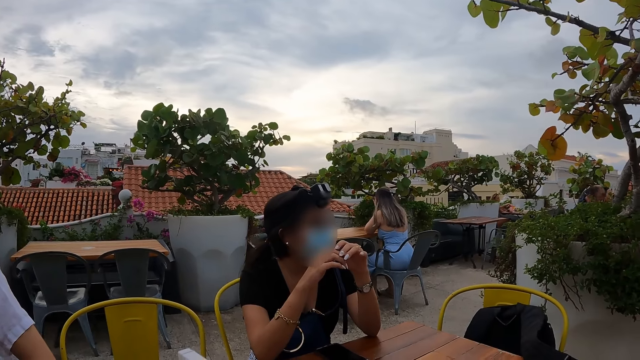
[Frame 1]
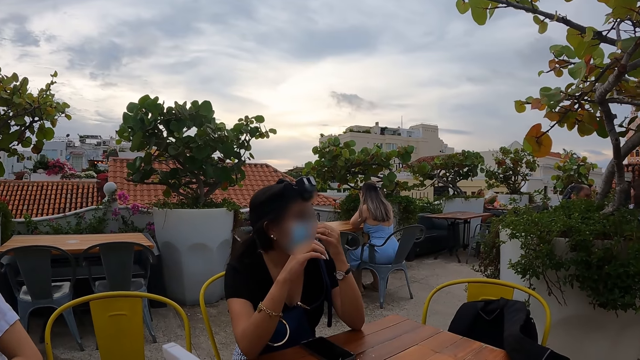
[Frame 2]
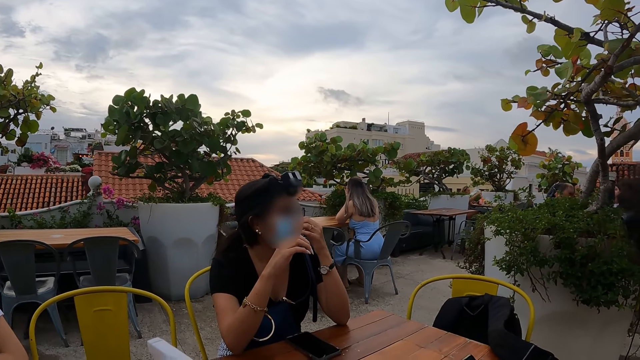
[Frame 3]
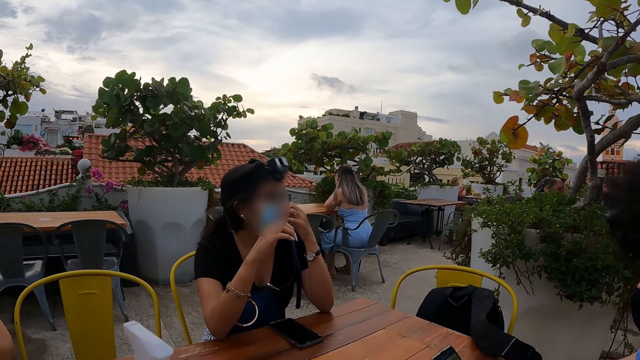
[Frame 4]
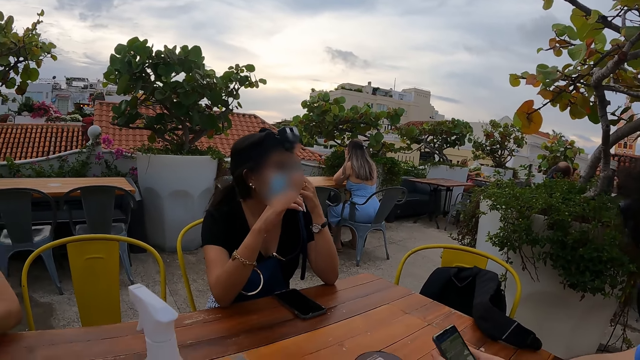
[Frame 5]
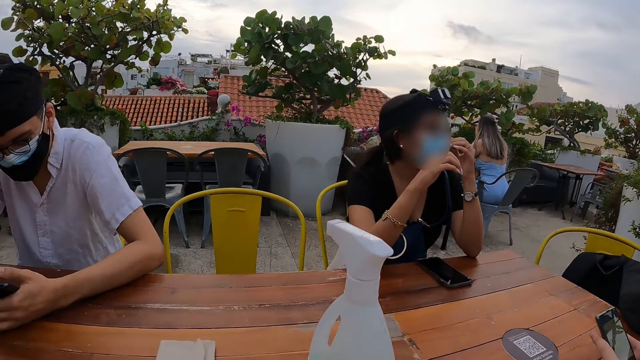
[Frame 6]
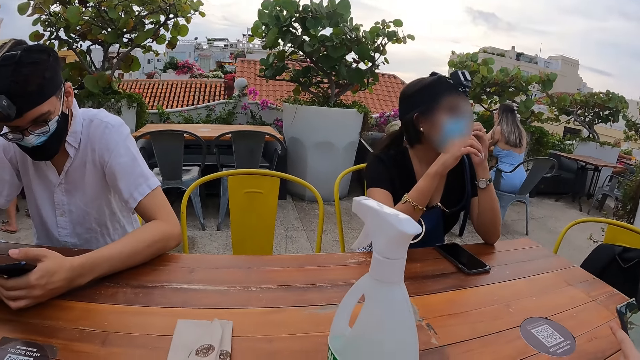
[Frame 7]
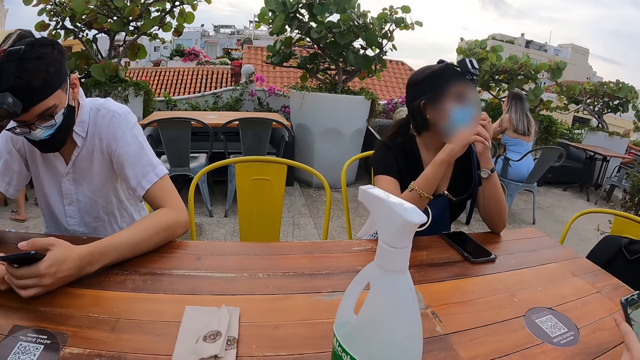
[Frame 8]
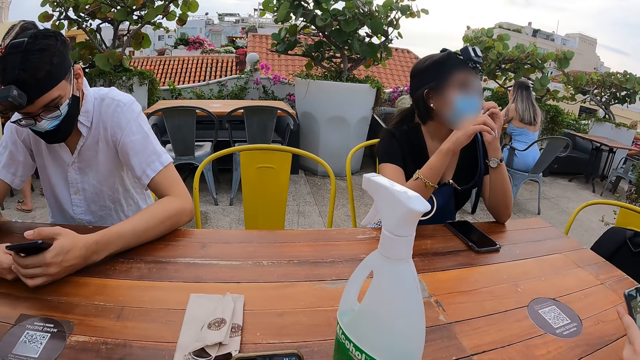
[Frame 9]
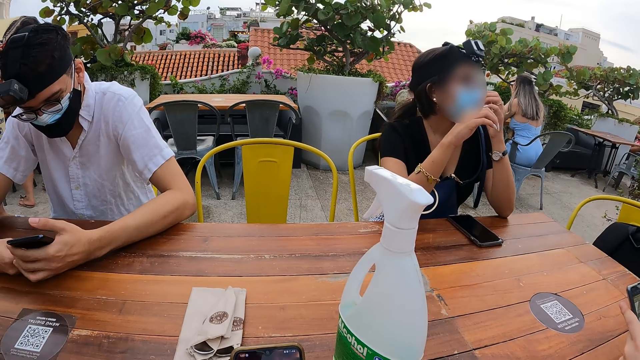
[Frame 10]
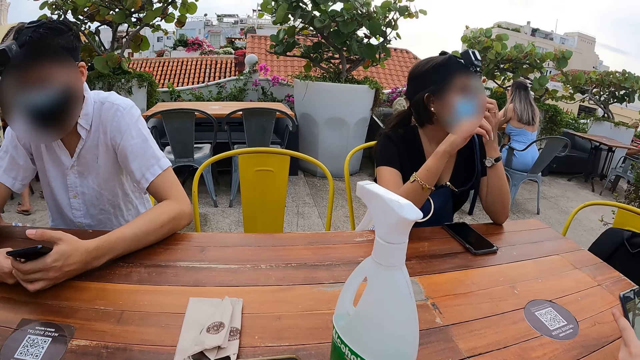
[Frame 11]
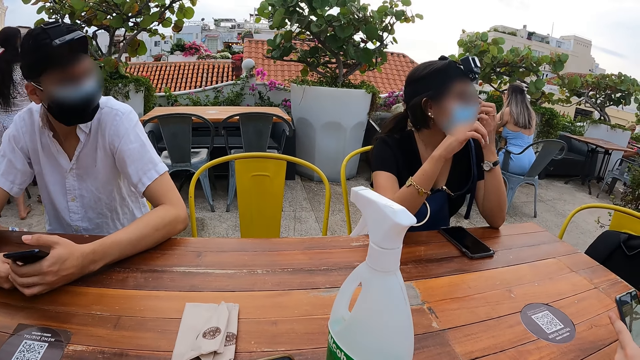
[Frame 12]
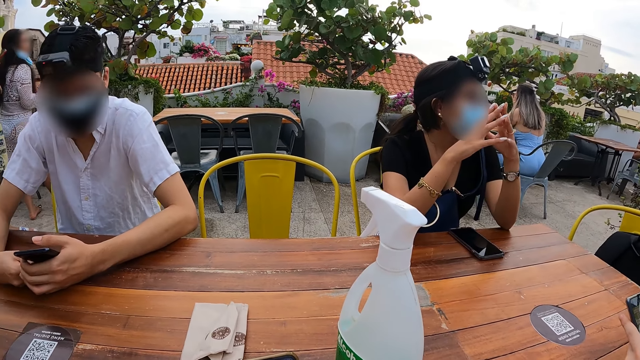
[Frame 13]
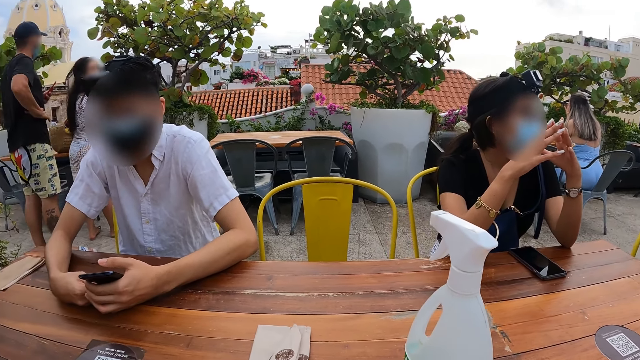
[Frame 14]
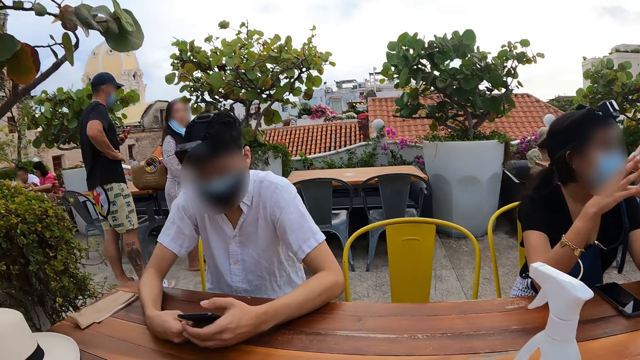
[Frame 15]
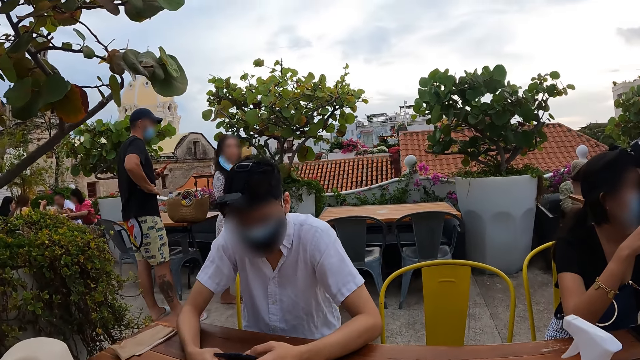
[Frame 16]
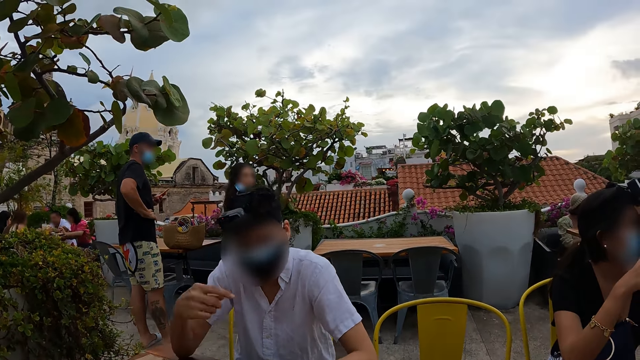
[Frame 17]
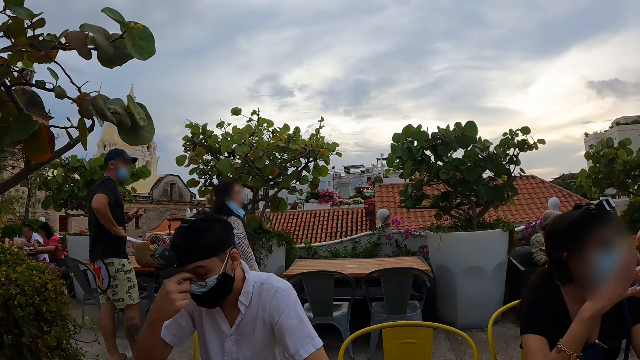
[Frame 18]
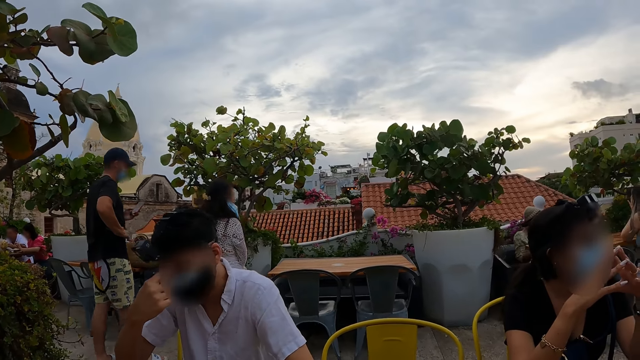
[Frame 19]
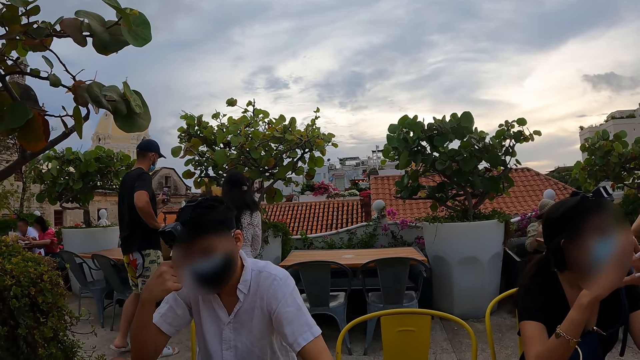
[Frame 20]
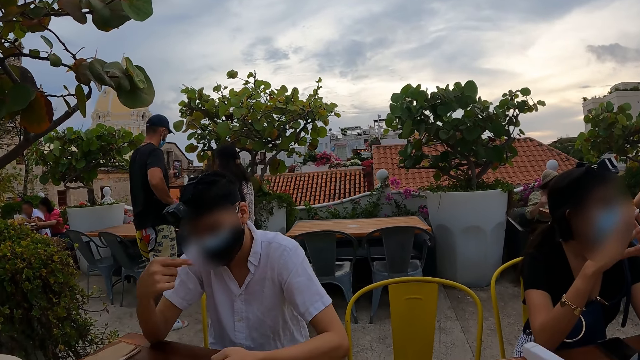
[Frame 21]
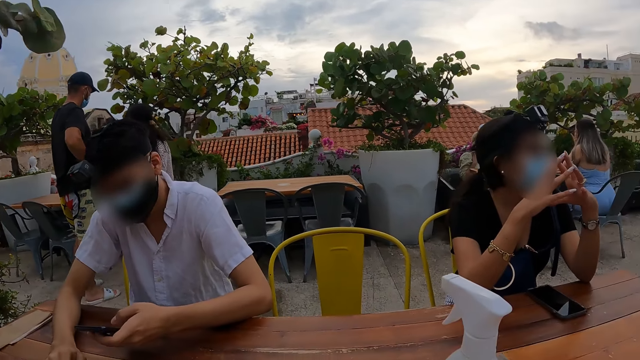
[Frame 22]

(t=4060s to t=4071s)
The camera wearer scrolls the phone. A man looks around. A woman holds hands together. The man touches eyes with the right hand.

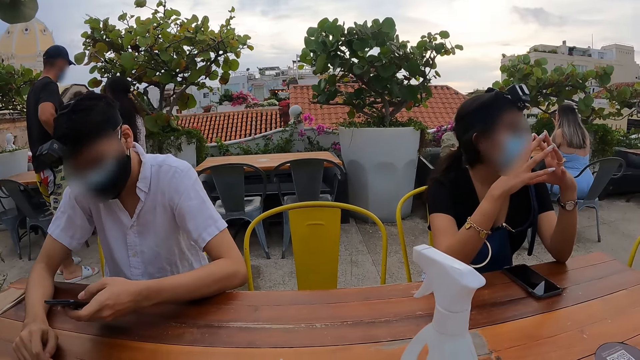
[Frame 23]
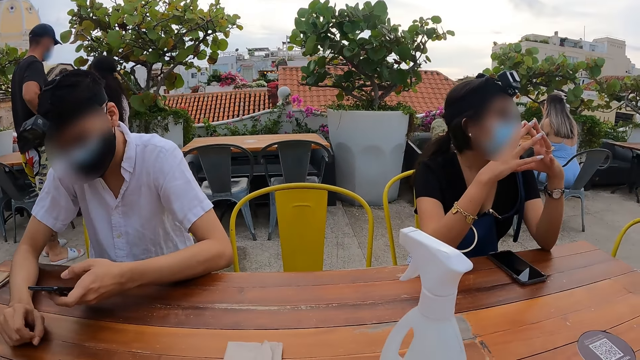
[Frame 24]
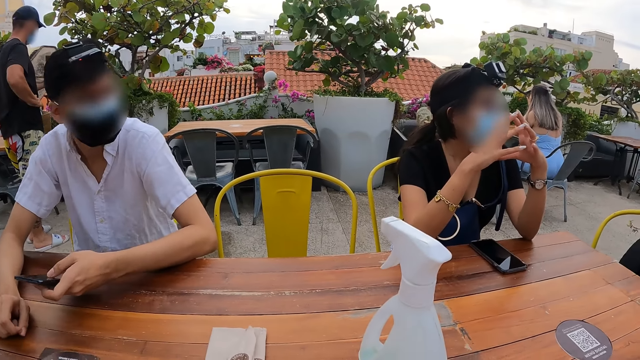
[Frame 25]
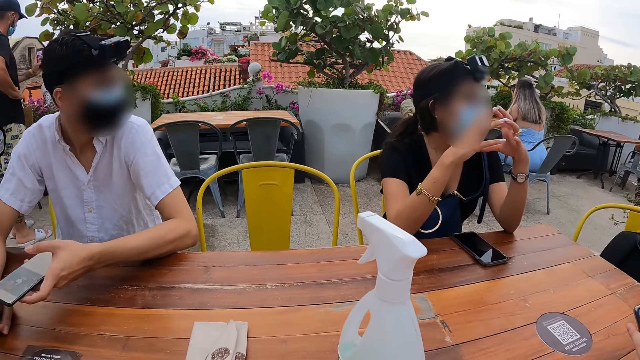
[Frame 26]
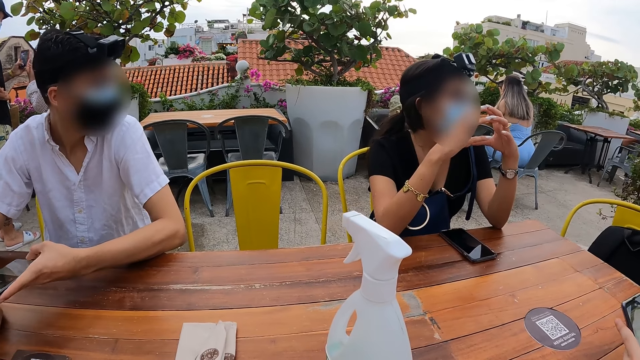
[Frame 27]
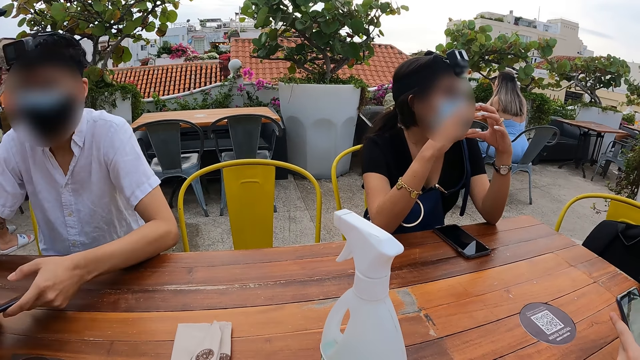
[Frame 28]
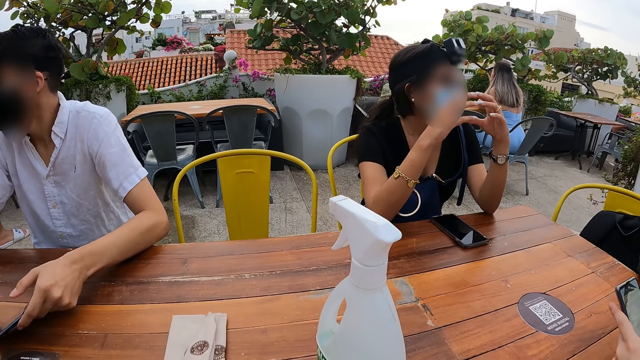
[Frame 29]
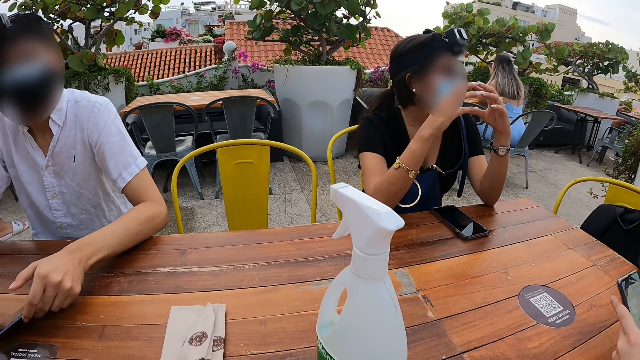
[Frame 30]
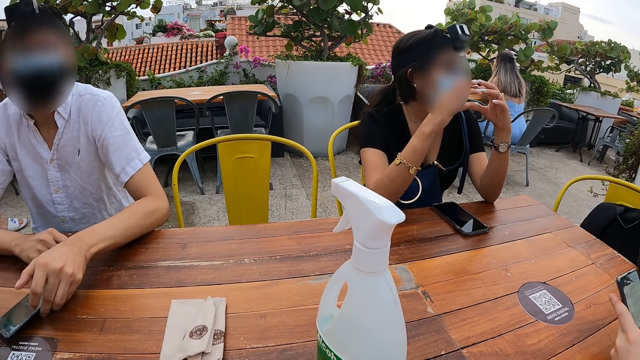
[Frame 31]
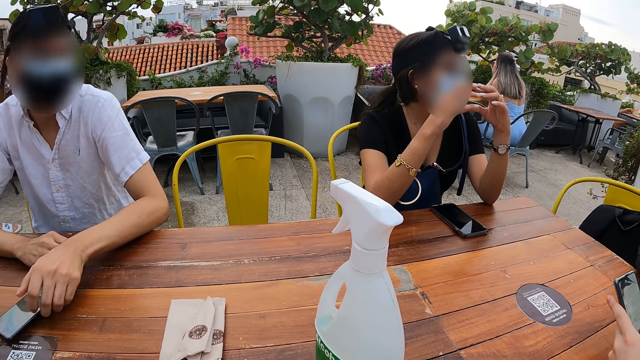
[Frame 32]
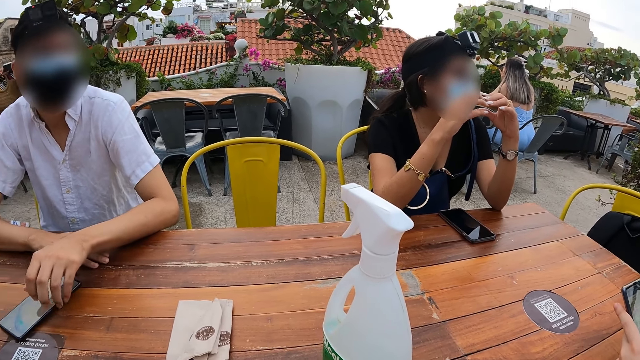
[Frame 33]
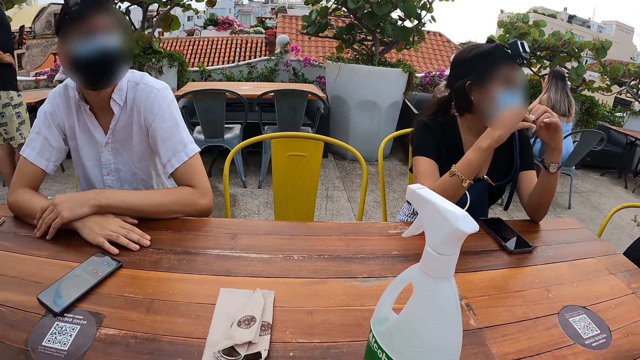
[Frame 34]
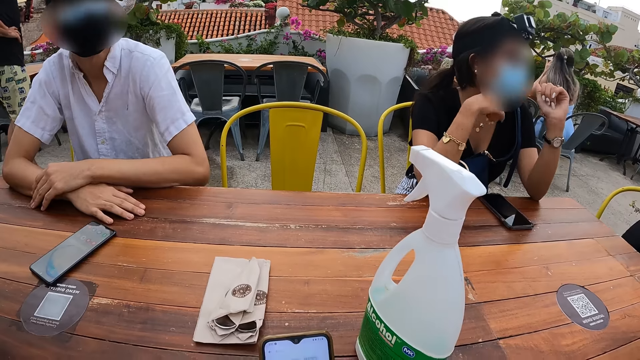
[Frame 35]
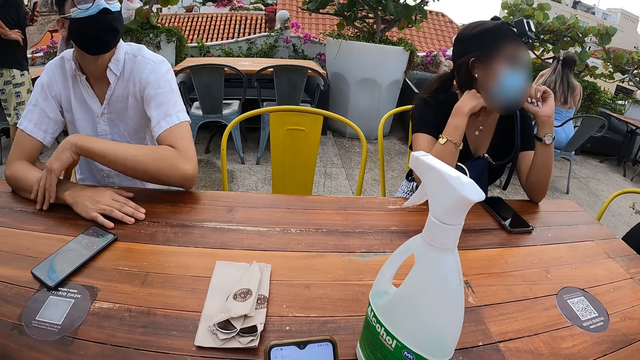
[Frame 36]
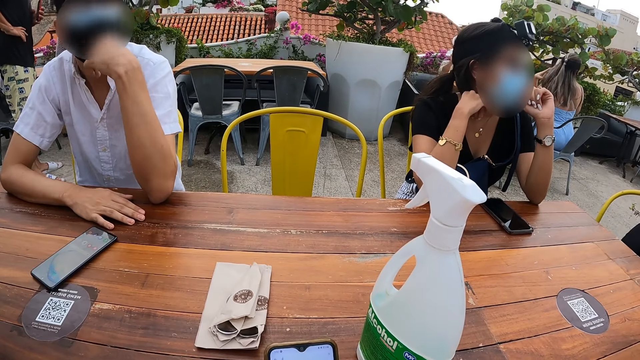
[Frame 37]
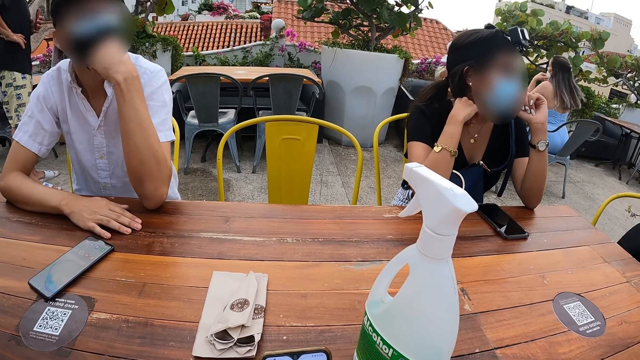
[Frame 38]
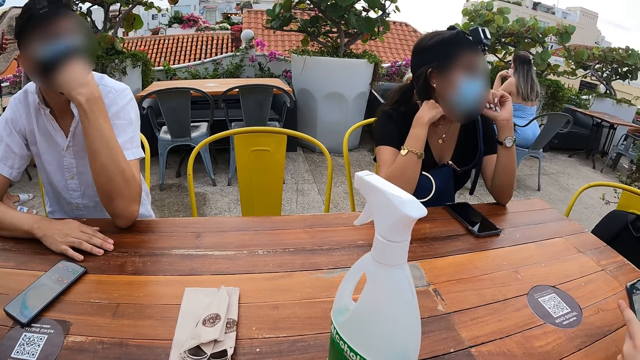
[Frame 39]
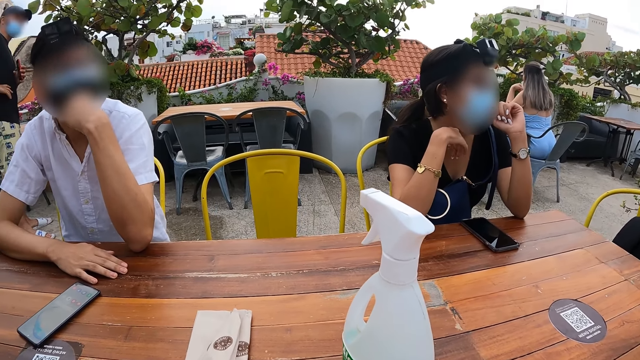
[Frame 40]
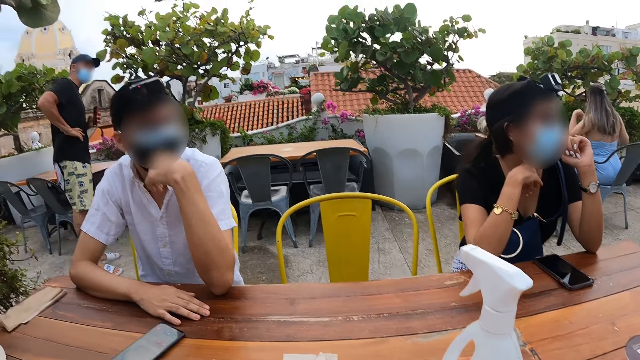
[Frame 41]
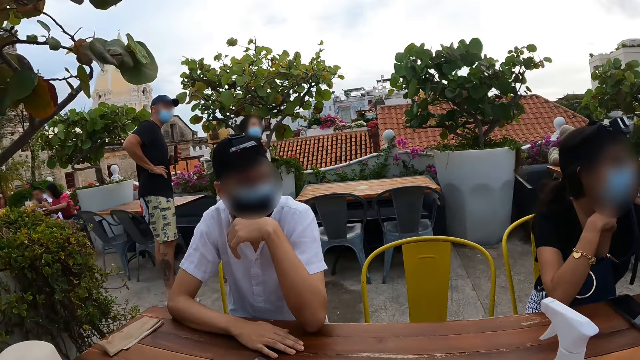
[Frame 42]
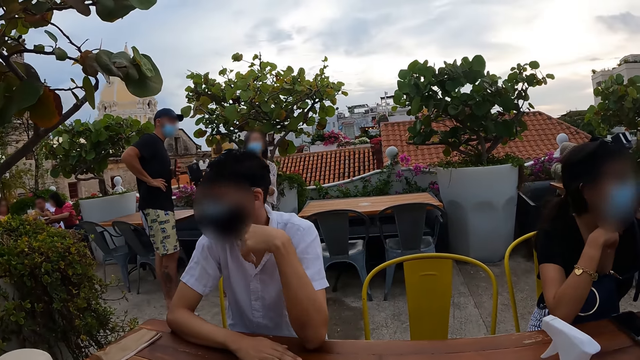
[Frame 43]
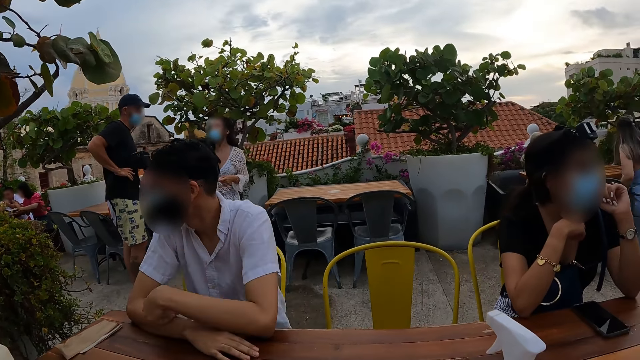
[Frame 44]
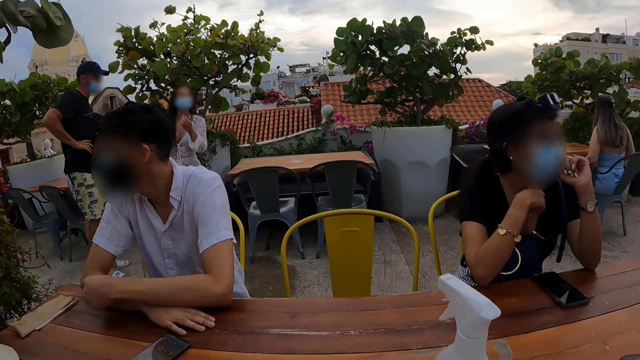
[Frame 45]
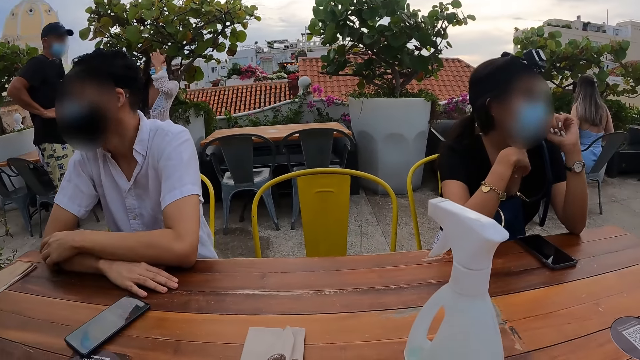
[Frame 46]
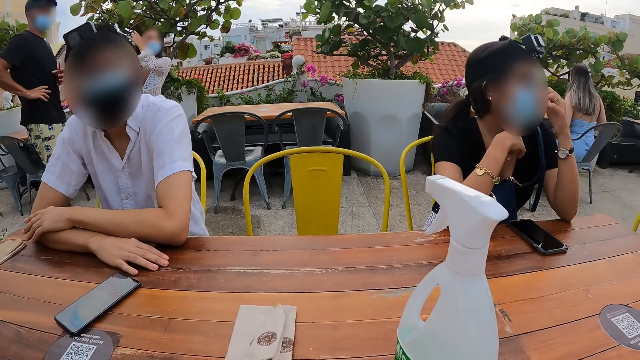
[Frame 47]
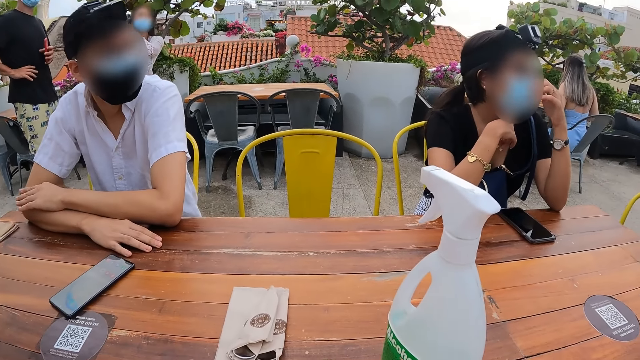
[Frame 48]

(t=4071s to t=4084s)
A man operates the phone in his hands. The man looks around, puts the phone on the table and holds hands together. The camera wearer stares at the man and another person. A woman moves both hands. The man adjusts the mask with the left hand. The man looks around.
